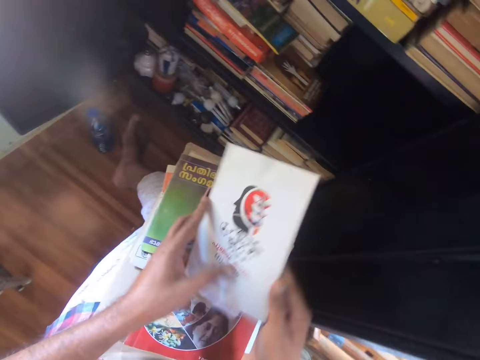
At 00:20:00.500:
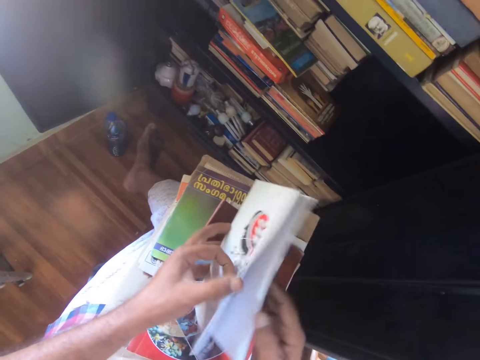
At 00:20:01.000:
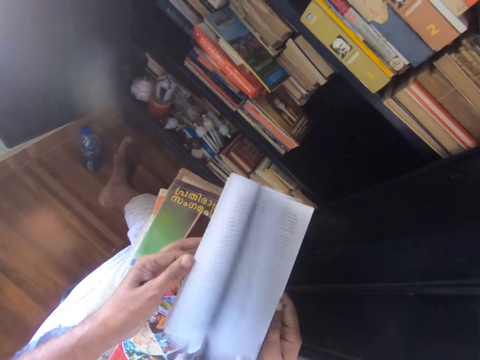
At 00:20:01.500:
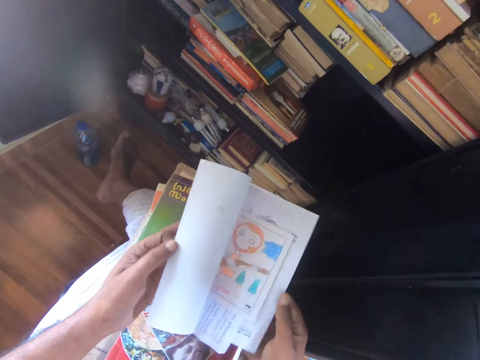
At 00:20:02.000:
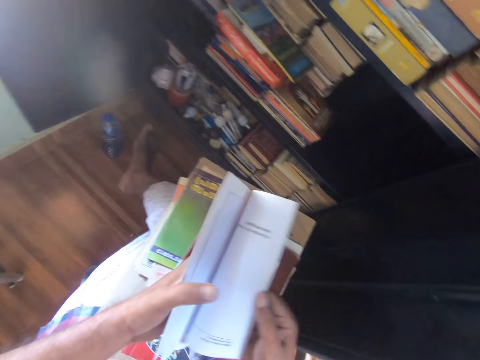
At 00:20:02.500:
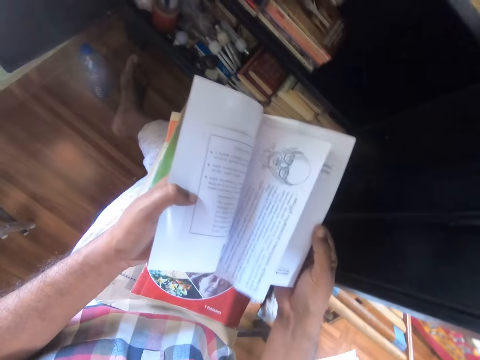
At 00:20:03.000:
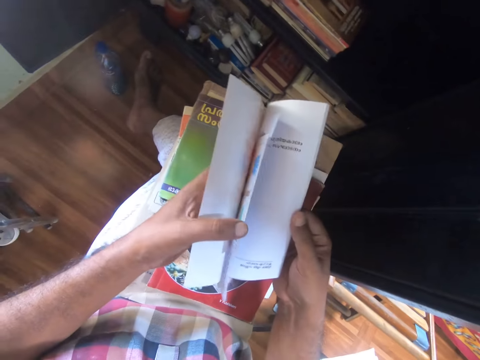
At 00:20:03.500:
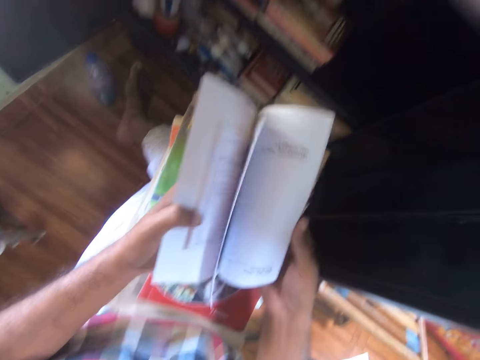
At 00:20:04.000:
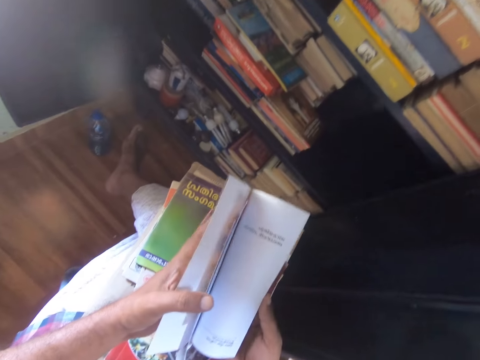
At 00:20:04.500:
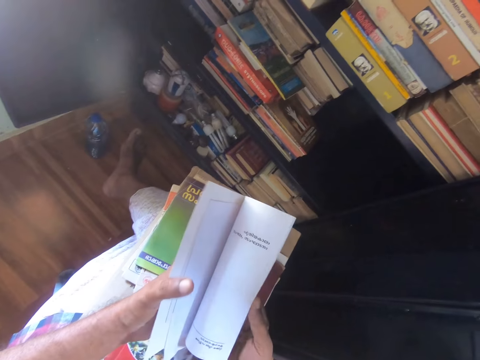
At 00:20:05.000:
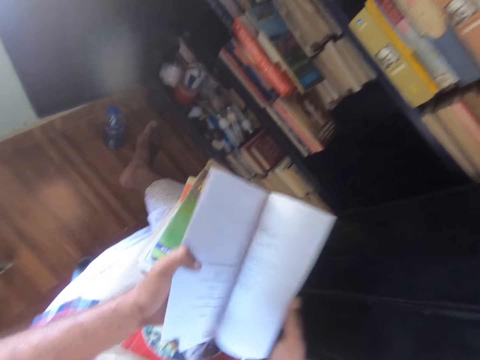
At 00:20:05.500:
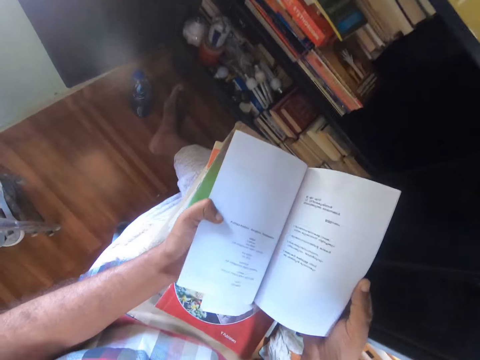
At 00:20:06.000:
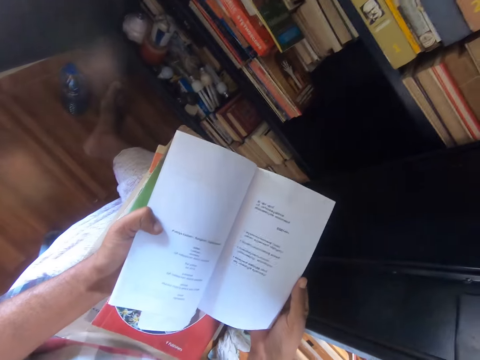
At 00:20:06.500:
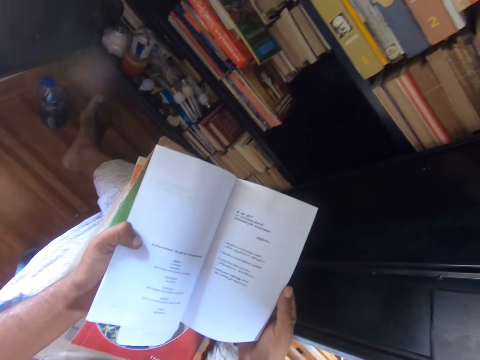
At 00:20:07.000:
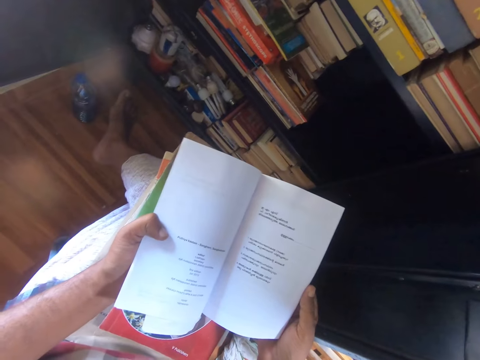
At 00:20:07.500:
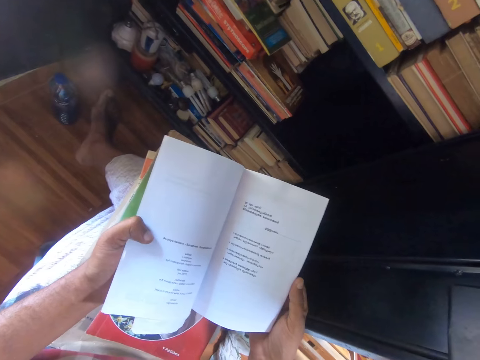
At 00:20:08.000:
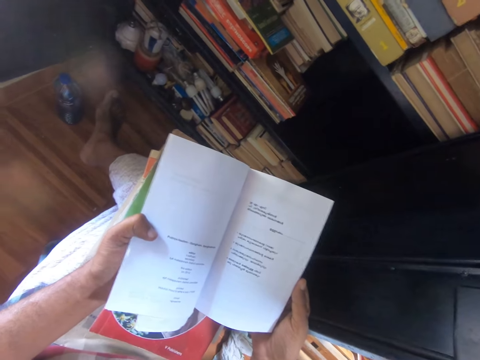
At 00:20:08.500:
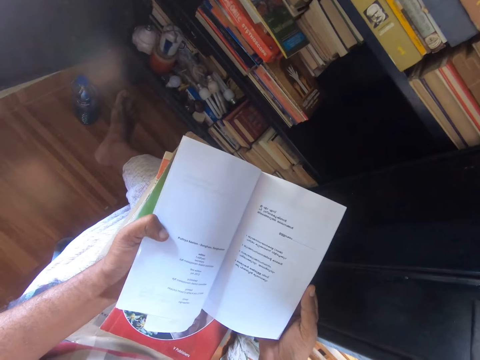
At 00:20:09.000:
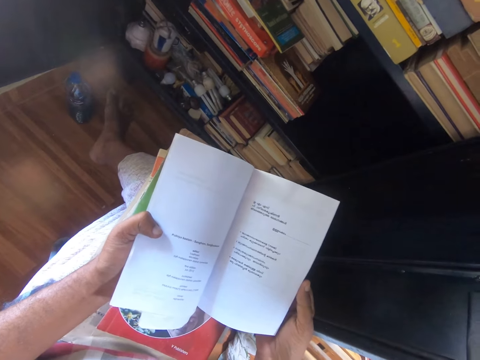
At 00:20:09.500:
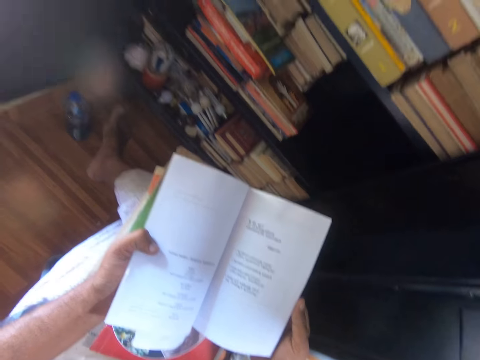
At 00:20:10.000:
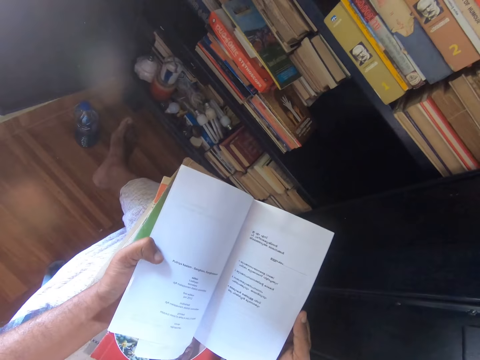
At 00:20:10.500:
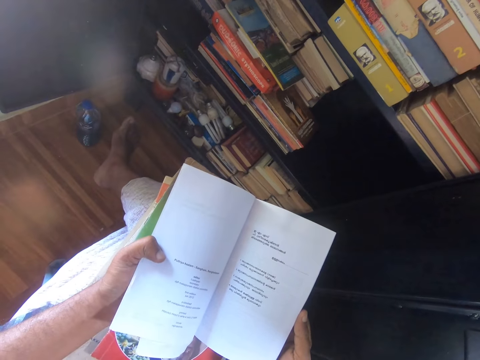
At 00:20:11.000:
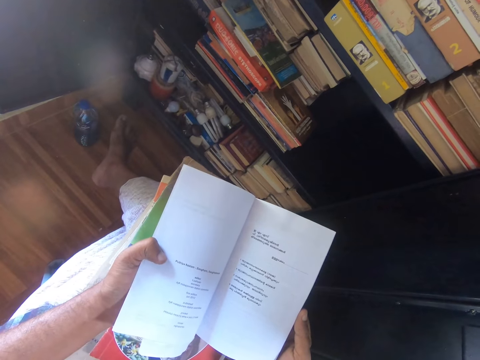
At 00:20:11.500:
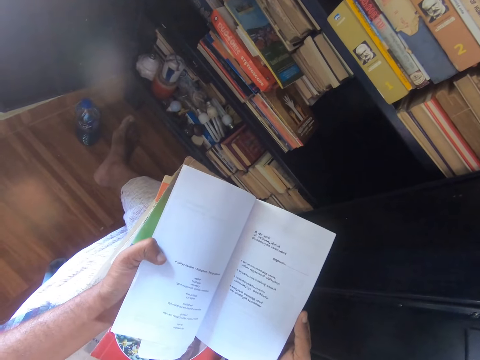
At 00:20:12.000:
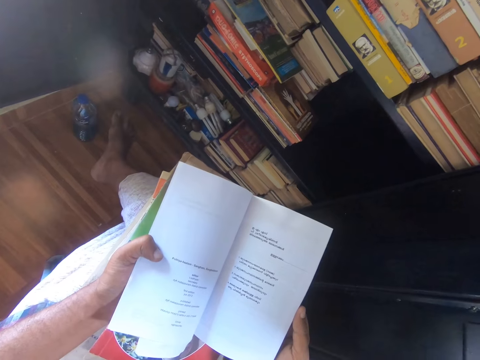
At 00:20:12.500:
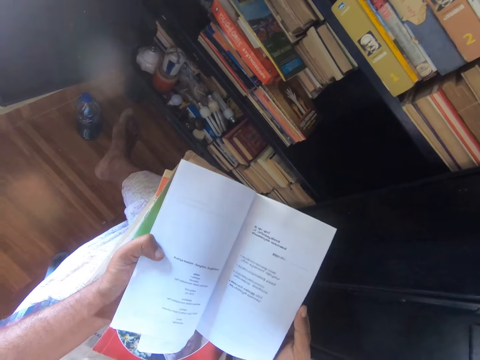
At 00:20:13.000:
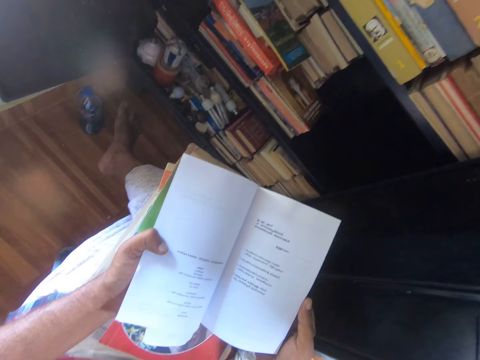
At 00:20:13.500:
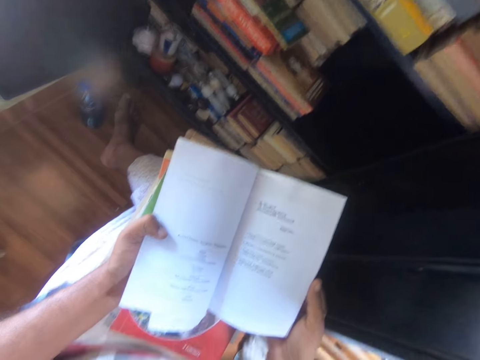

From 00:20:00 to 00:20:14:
The camera wearer puts the book on the box with his right hand. He flips the pages of the book with his left hand. He flaps the pages with his right hand. He reads the book. He looks at the book.

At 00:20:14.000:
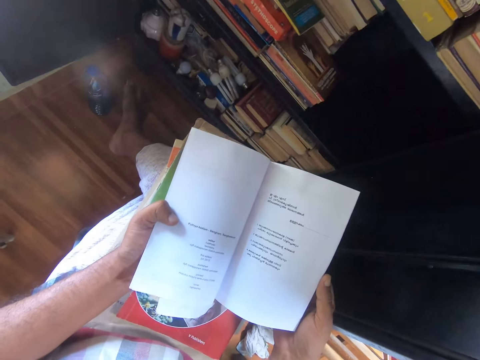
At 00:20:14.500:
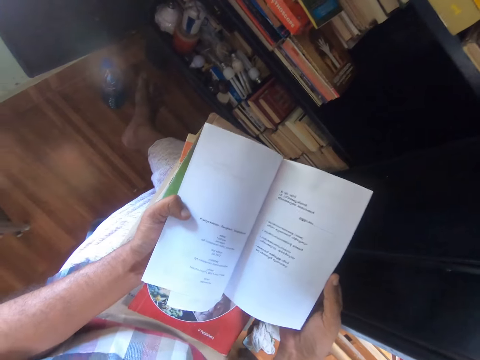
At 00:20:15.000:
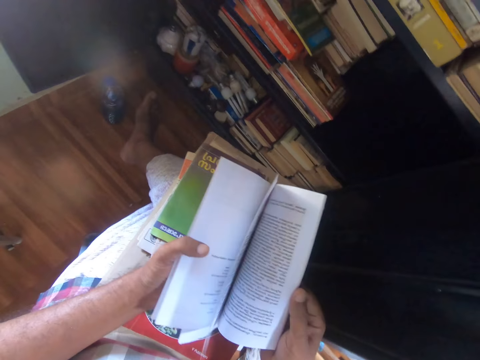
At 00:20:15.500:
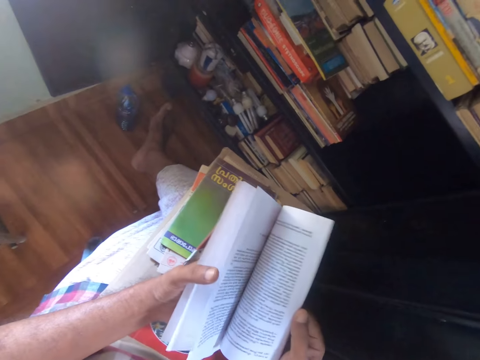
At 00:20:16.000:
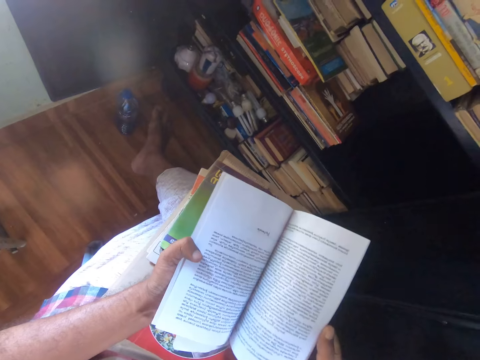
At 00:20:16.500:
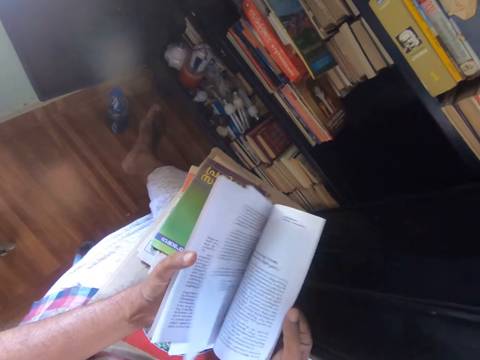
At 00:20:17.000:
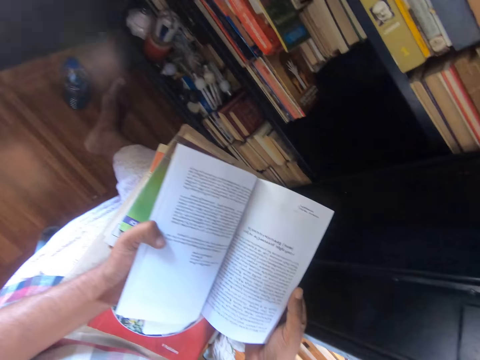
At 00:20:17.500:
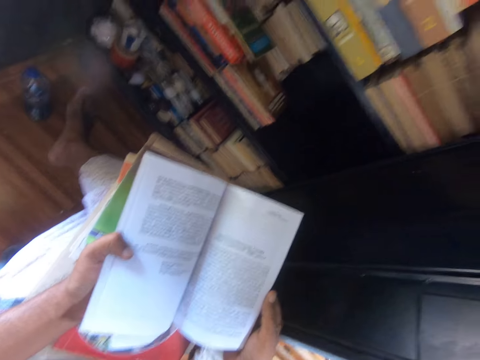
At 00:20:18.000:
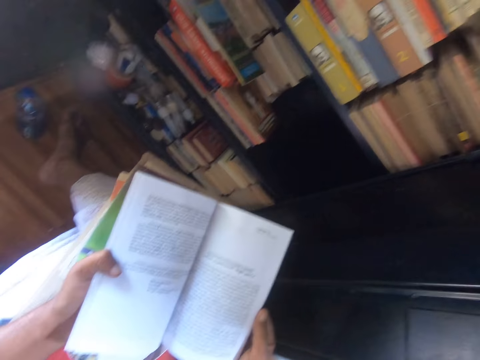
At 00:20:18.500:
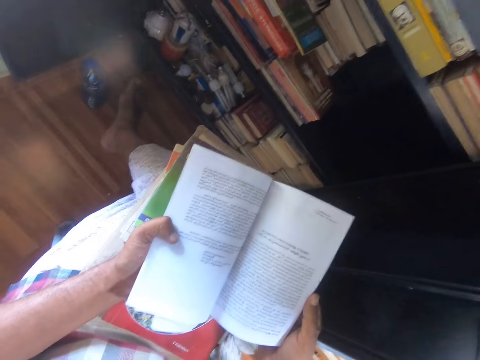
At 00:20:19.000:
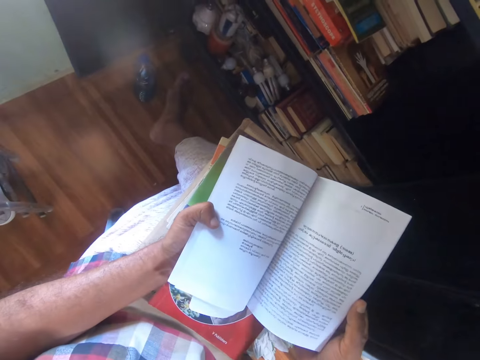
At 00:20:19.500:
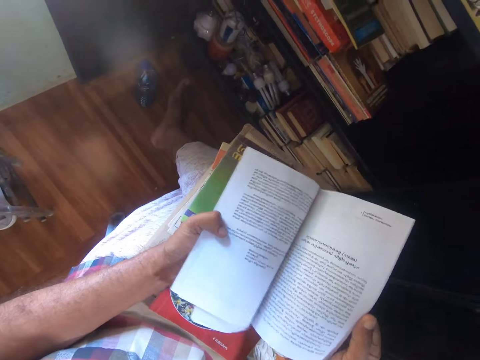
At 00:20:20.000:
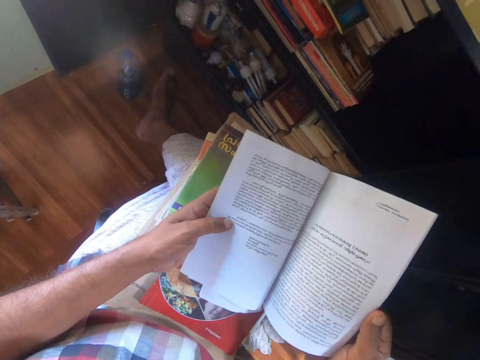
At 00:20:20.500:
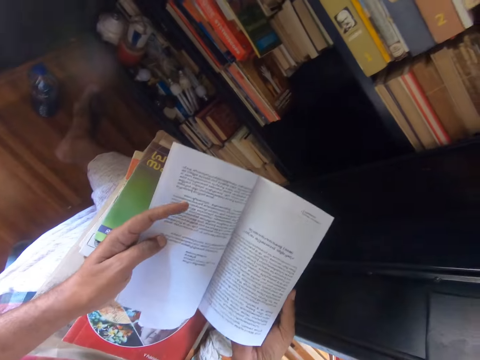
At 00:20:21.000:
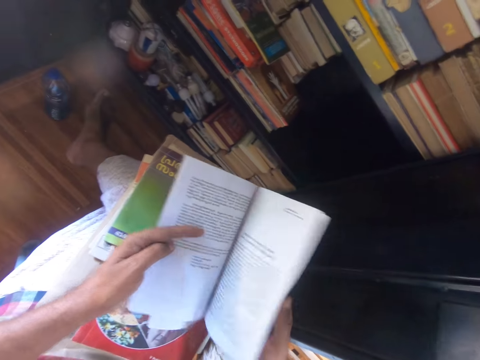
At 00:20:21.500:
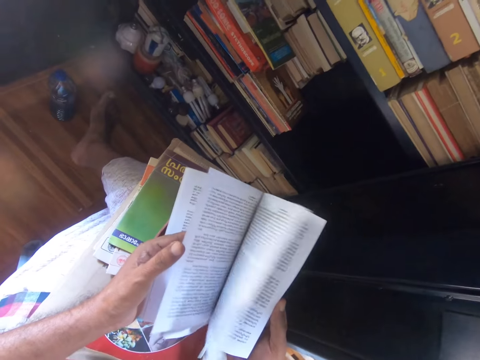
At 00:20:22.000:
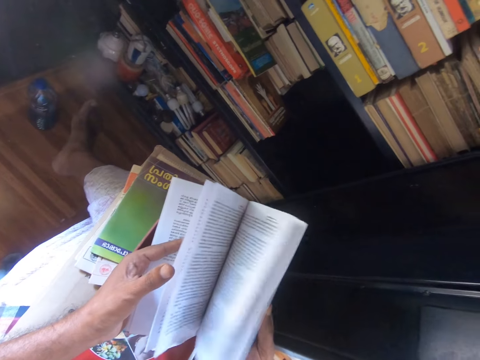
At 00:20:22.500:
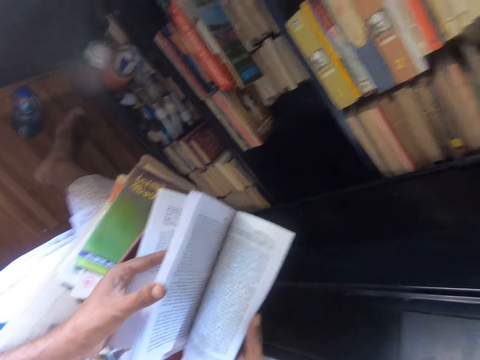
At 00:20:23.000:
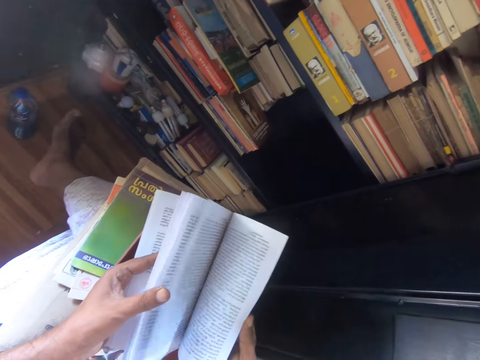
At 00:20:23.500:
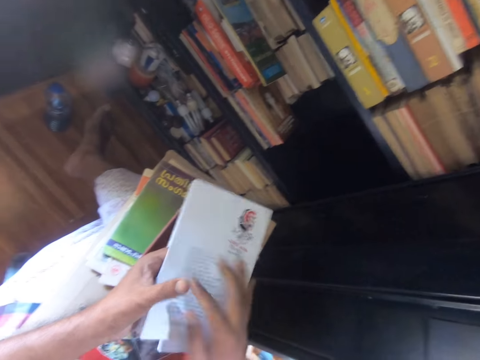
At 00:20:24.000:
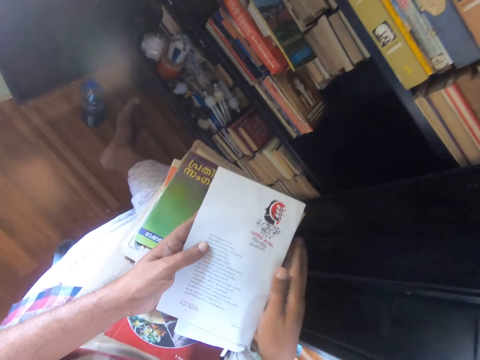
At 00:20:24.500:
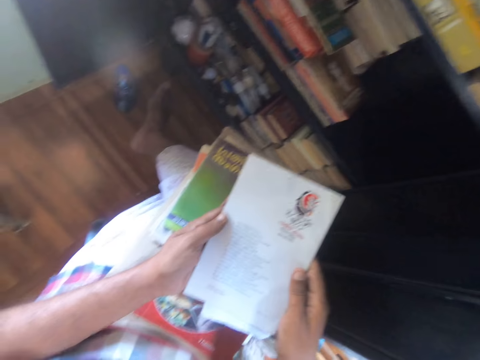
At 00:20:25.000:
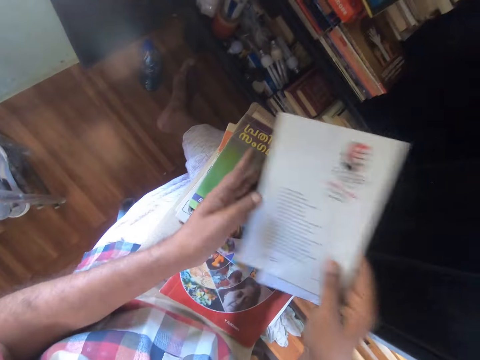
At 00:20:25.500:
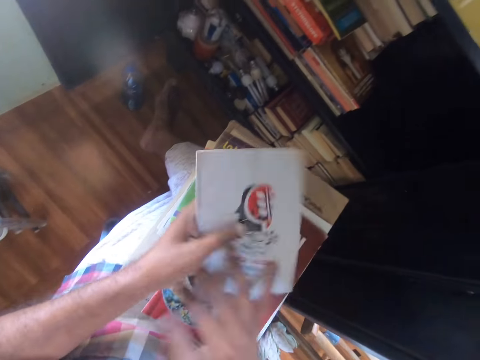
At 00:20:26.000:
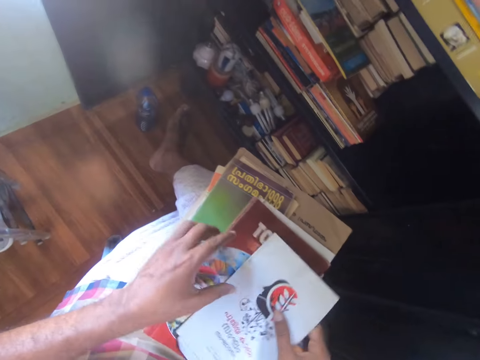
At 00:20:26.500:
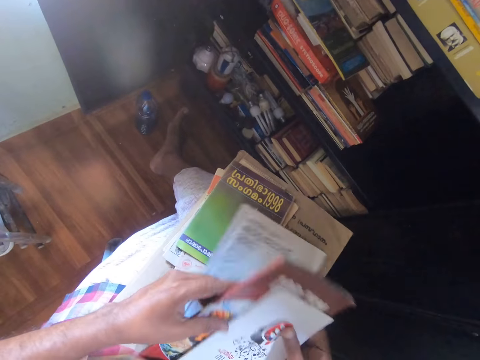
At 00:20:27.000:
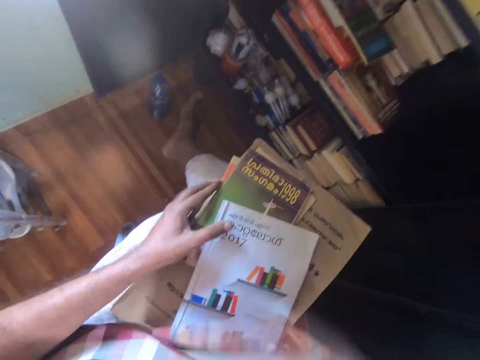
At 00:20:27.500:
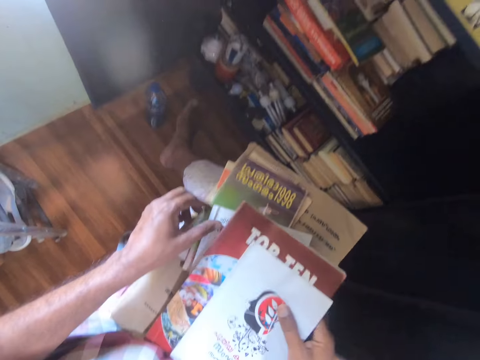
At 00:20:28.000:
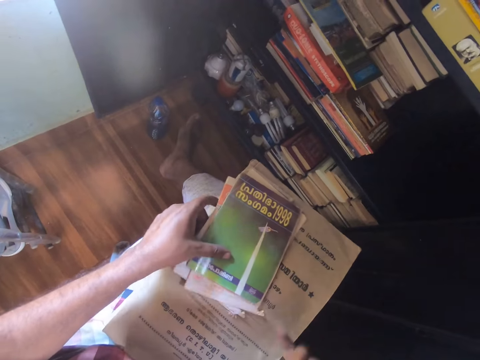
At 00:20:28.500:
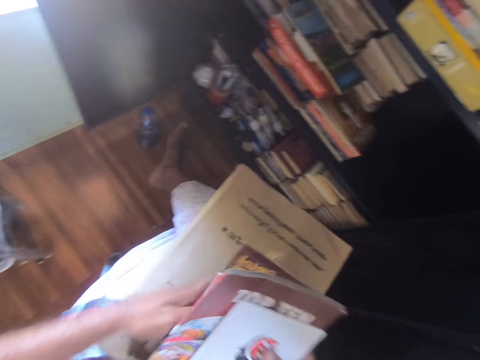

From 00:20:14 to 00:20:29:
The camera wearer flips the page of the book with his right hand. He reads the book. He flips the page of the book. He searches for the book. He turns the book with his right hand. He lifts the books with his right hand.
